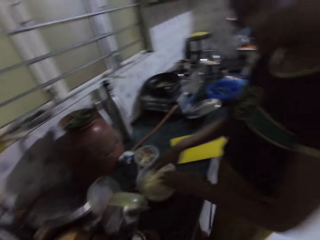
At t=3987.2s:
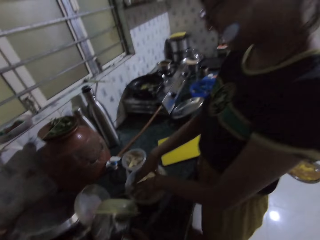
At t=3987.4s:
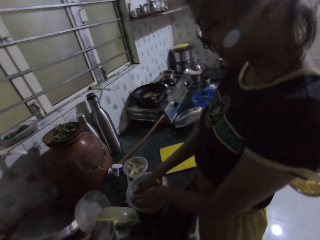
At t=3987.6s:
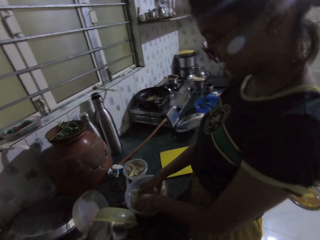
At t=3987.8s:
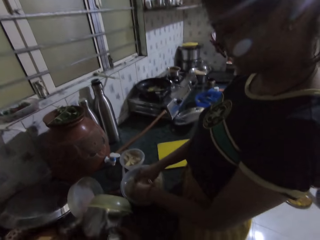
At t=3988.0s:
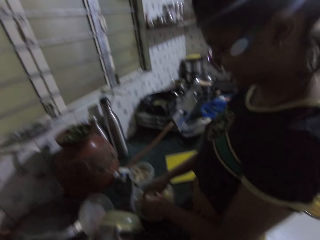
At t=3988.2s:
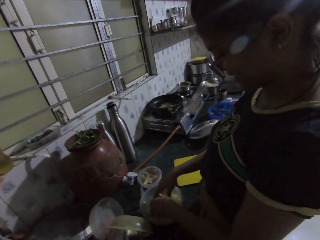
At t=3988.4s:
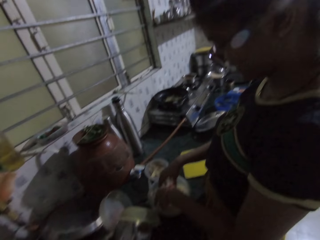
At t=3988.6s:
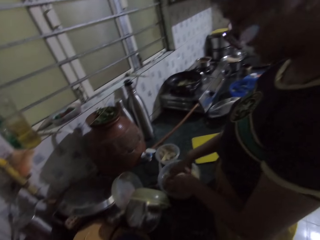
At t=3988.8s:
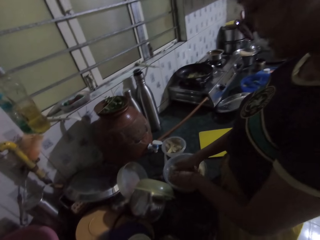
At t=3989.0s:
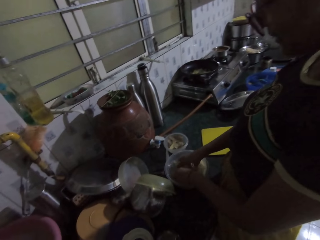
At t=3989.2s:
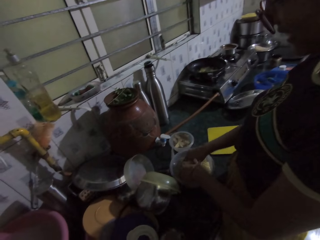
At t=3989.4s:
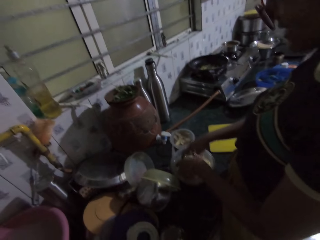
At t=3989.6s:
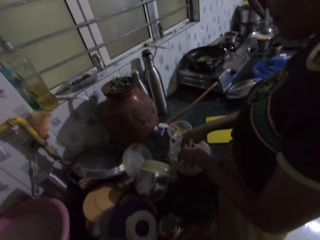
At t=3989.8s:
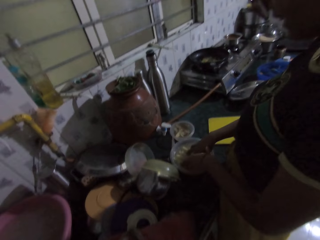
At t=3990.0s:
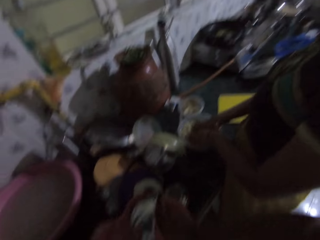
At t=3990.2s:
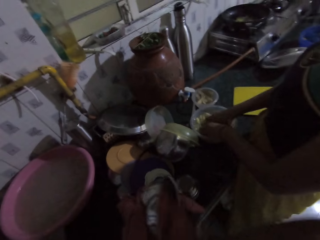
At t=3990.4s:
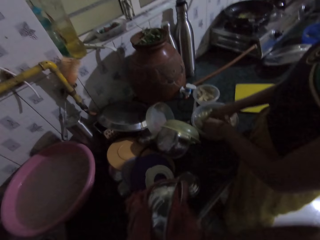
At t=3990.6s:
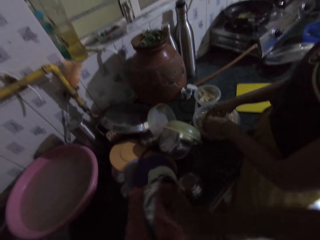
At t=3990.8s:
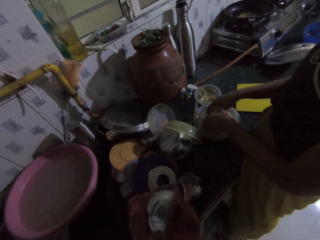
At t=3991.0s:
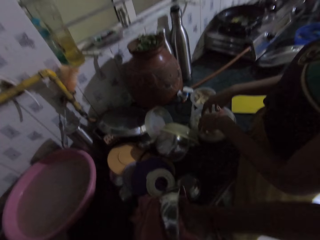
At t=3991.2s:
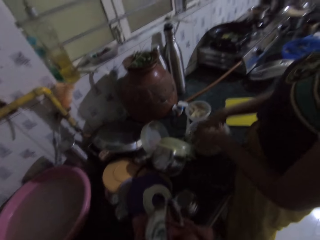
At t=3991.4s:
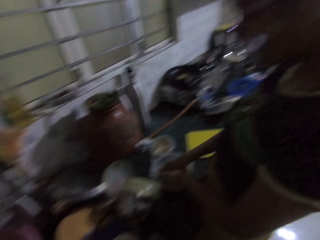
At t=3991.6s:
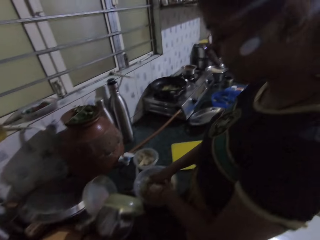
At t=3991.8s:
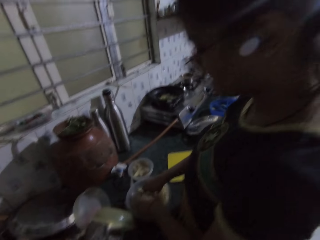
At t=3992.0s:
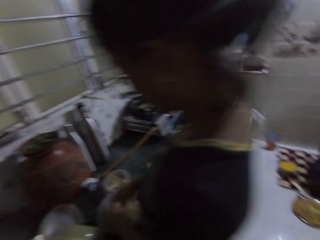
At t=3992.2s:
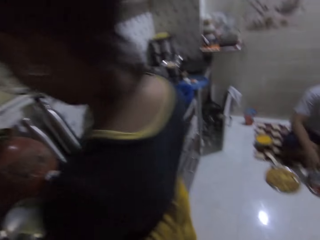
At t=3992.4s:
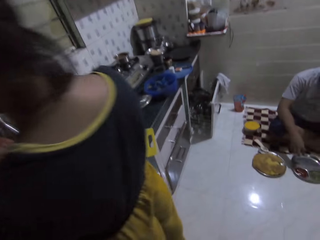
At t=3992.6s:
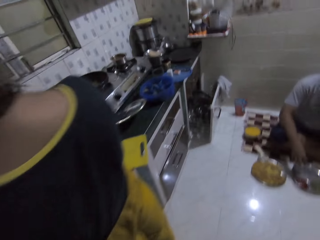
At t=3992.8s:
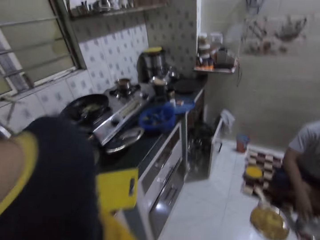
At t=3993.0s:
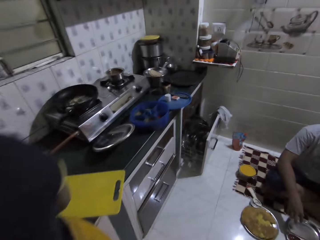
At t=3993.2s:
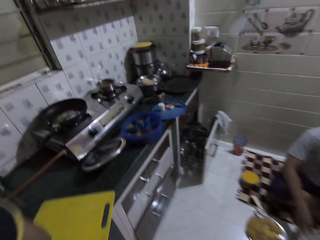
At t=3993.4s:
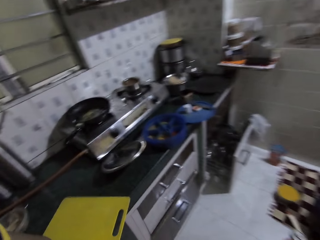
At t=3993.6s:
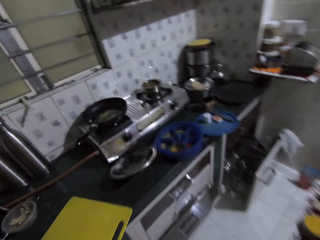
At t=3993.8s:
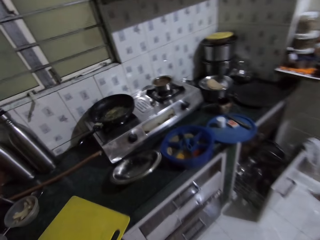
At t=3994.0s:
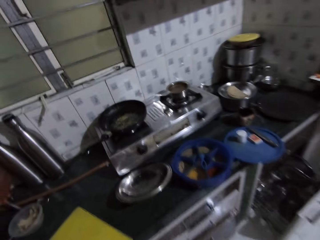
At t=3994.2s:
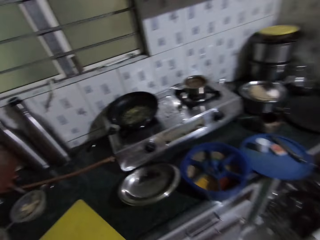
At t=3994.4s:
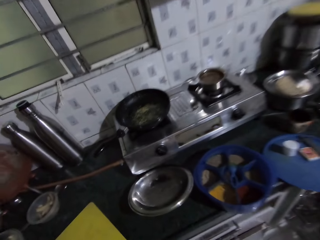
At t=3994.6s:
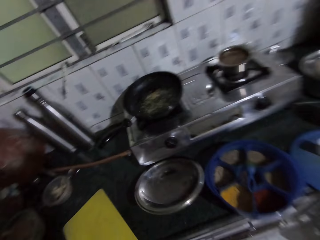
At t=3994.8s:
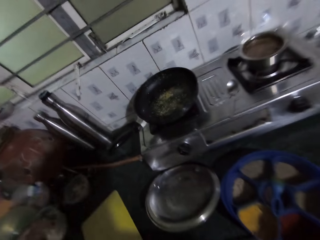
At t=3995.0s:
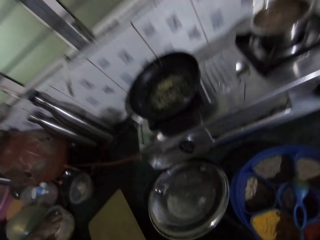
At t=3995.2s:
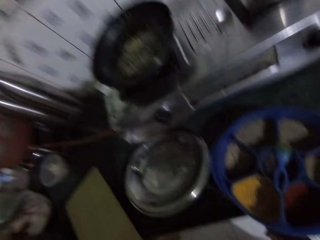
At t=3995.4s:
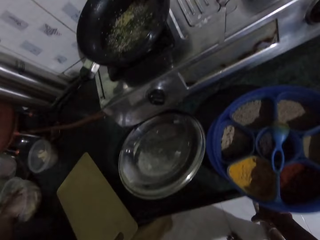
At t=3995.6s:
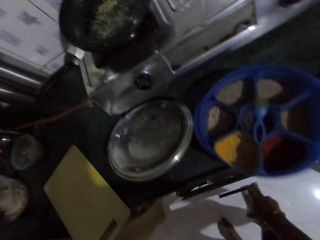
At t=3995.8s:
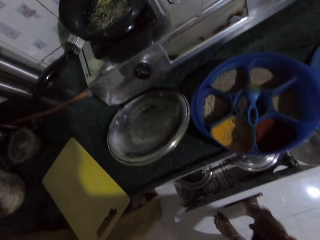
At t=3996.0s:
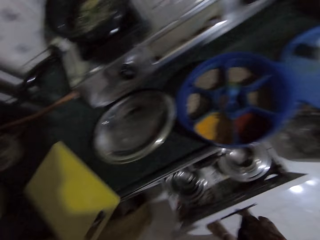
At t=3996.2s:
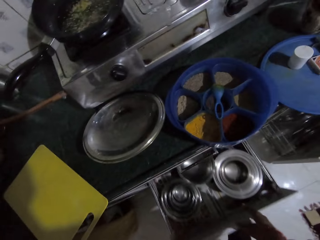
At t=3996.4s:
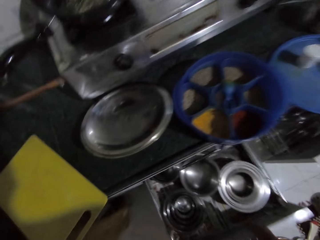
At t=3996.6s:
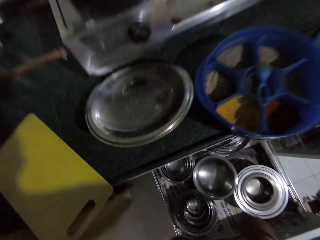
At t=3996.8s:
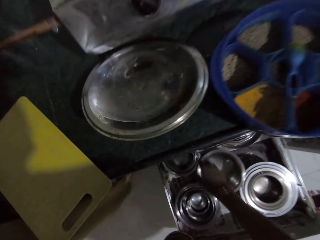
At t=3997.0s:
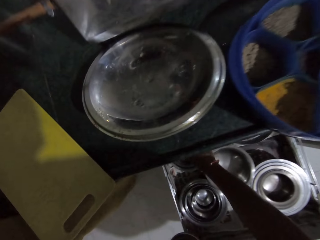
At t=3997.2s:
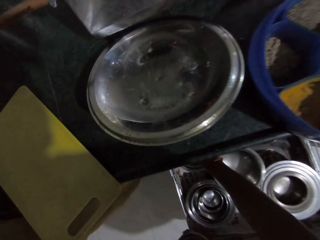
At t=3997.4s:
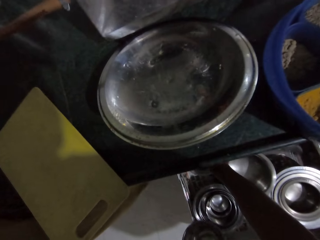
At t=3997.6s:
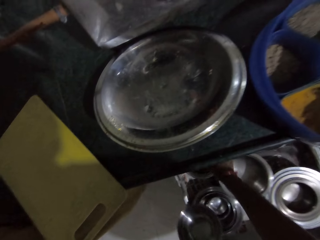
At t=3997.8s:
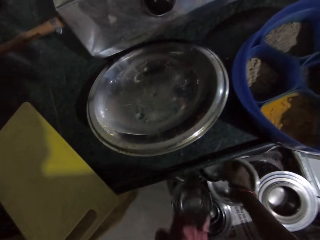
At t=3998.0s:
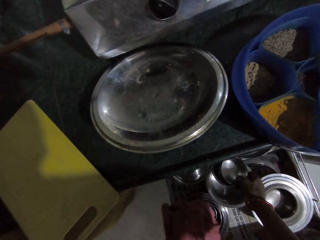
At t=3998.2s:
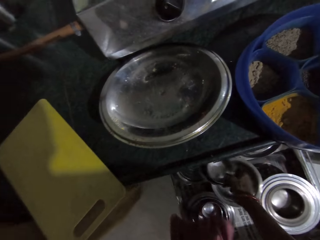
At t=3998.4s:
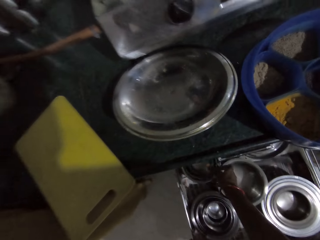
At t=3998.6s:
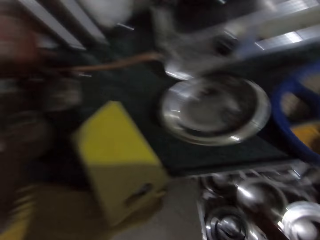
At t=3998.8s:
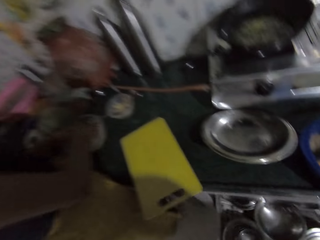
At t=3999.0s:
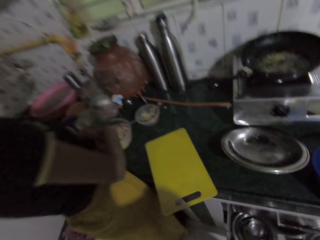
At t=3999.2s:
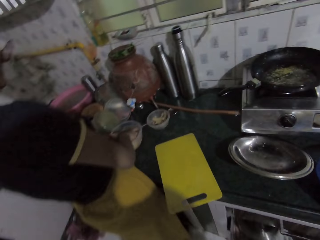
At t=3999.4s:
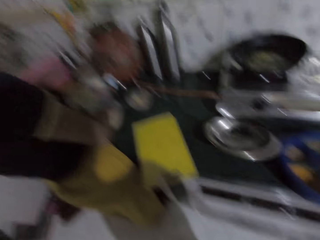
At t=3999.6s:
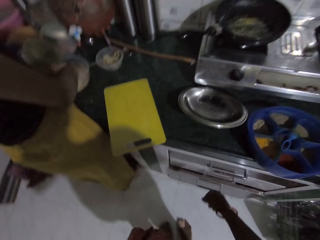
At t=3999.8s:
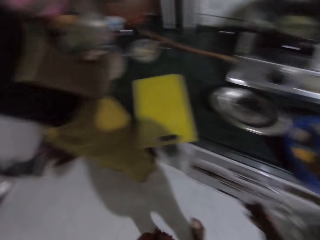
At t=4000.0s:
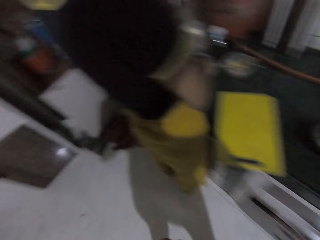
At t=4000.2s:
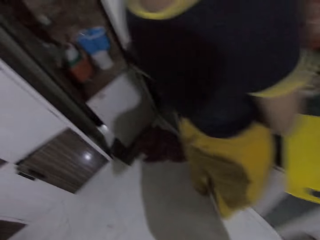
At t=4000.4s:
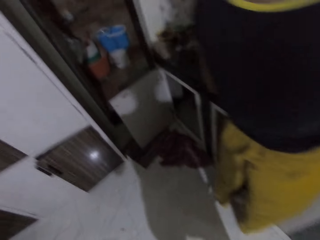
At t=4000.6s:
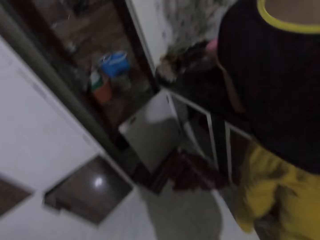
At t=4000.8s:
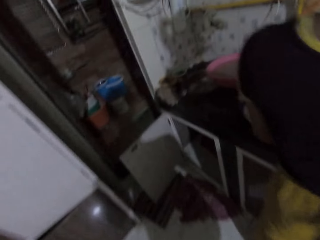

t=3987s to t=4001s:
The woman rinses the potato slices in a plate with both hands. The camera wearer talks to the woman. She wipes the plate in her left hand with the piece of cloth in her right hand. She walks towards the electric cooker. She pulls a kitchen cabinet drawer with her right hand. She picks up a plate from the kitchen cabinet with her right hand. She drops the plate in the kitchen cabinet with her left hand. She drops the plate in the kitchen cabinet with her right hand. She closes the kitchen cabinet drawer with her left hand. The woman rinses the potato slices in the plate with both hands. The camera wearer interacts with the woman.

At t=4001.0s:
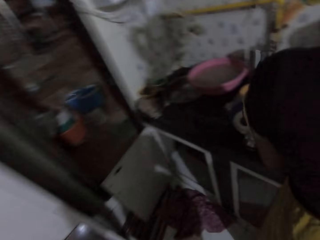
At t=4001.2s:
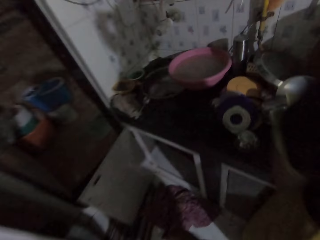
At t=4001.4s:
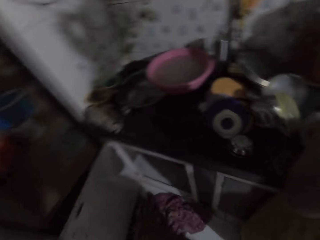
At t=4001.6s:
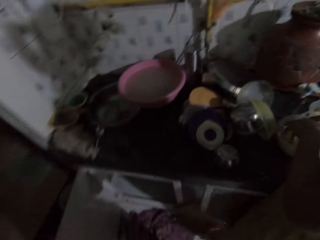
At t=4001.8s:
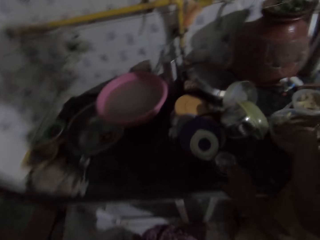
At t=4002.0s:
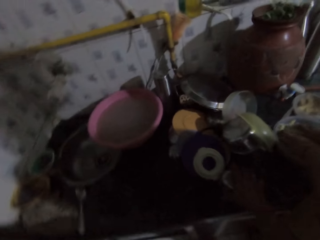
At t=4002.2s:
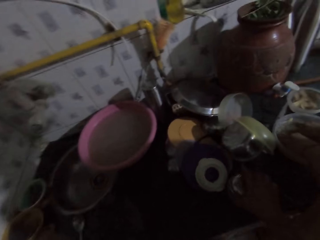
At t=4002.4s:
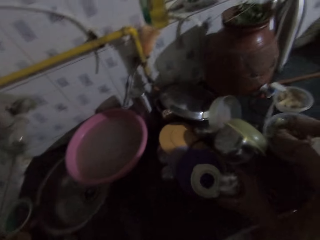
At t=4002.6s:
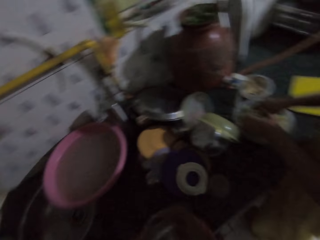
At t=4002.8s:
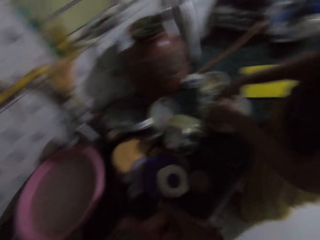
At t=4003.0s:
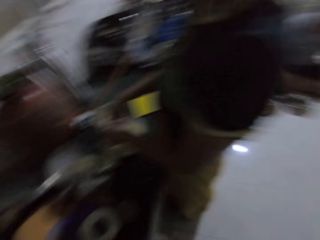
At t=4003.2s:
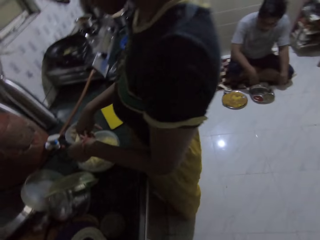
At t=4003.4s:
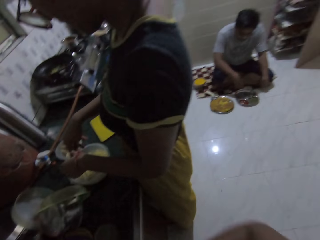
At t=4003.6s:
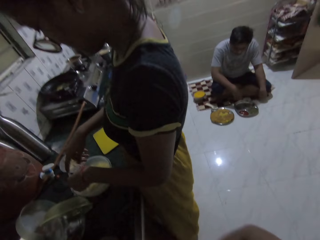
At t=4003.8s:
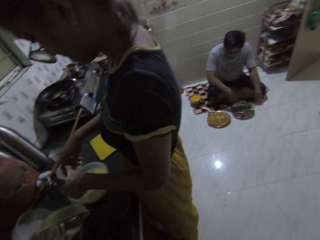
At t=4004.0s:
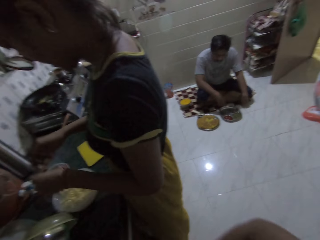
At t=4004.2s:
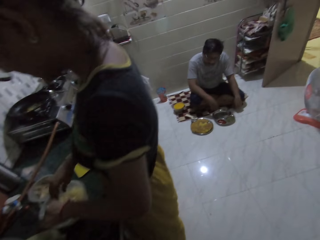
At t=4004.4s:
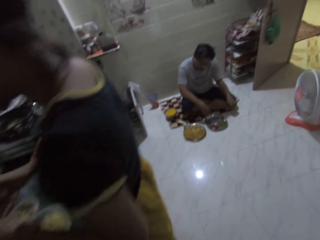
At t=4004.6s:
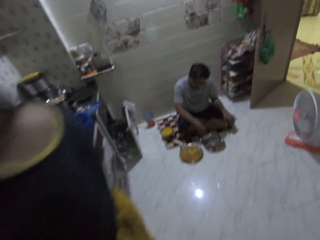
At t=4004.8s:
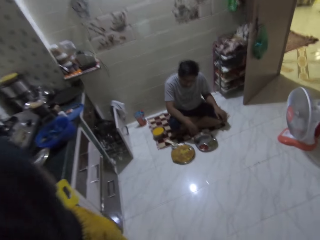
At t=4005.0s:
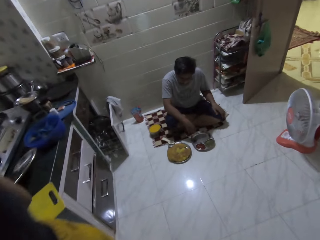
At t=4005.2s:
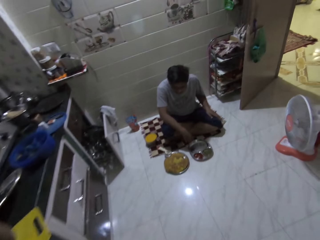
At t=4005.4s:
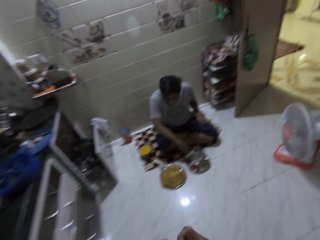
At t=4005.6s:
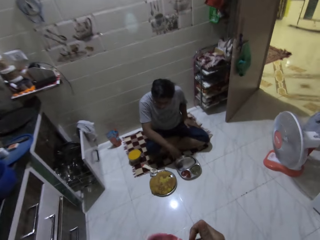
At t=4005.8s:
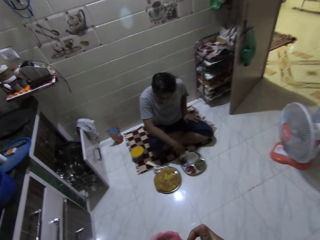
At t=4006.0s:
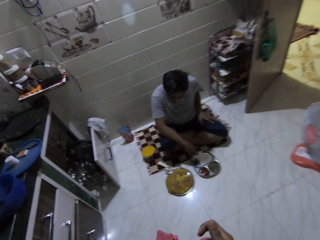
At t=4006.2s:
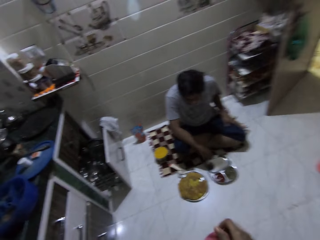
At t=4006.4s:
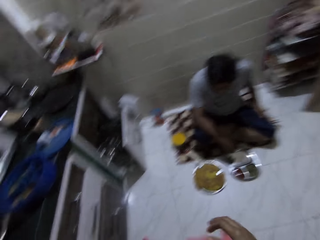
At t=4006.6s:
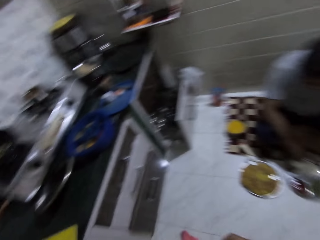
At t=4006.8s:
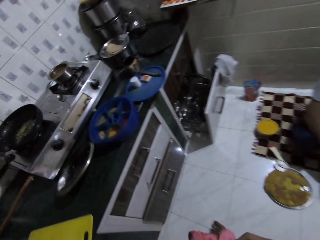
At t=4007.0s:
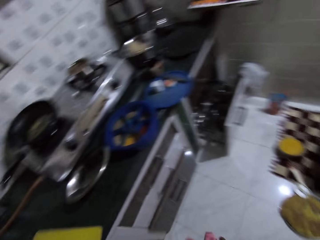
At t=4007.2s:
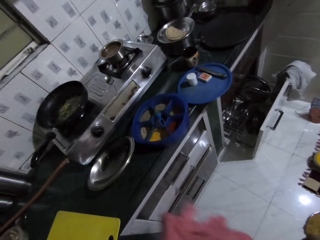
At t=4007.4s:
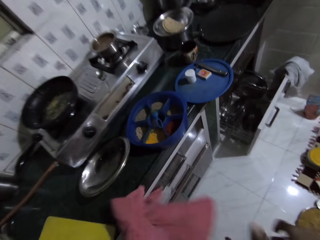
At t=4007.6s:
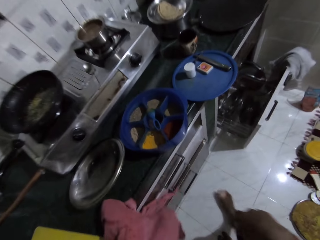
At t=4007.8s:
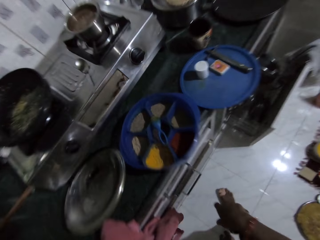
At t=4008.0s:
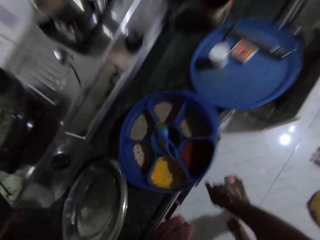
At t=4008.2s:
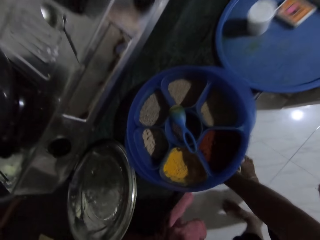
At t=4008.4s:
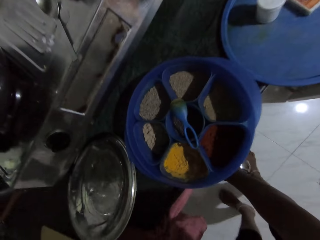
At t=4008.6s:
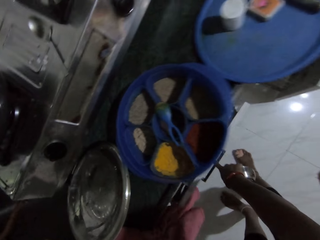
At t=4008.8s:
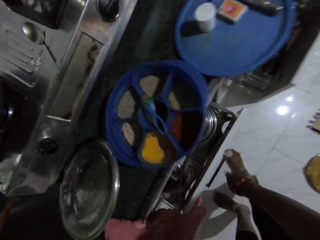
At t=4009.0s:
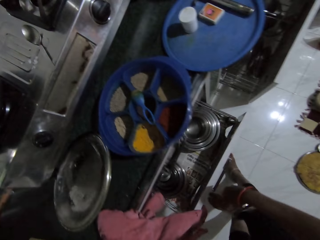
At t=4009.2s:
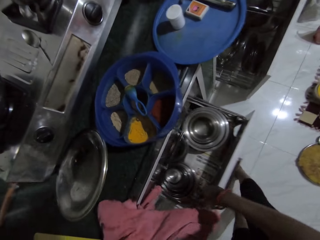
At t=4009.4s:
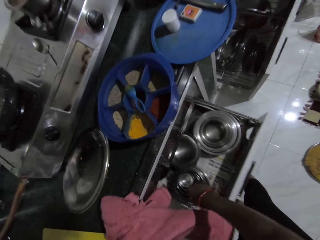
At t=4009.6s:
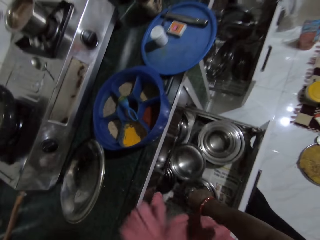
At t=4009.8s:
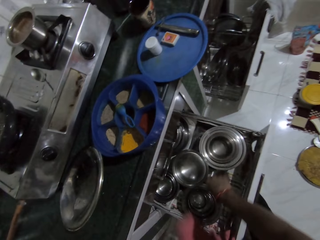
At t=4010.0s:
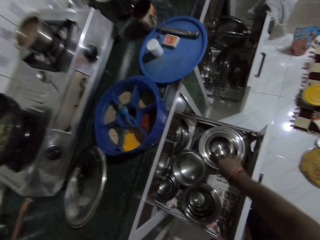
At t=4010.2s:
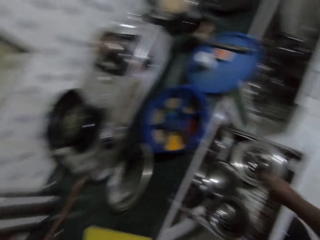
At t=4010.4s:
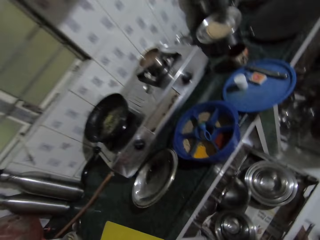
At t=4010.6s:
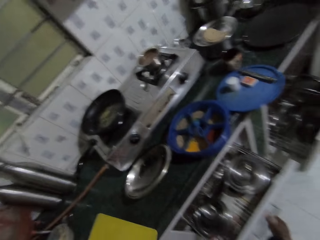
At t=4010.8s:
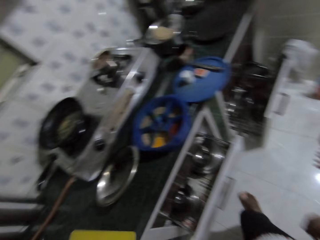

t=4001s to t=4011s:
The camera wearer walks. She picks up a plate from the kitchen countertop with her right hand and passes the plate from her right hand to her left hand. The woman shakes both hands in the plate. The camera wearer walks towards the electric cooker. A man rubs his thigh with his left hand. The camera wearer talks to the woman. She touches the kitchen countertop with the piece of cloth in her left hand. She pulls the kitchen cabinet drawer with her right hand. She drops the plate in the kitchen cabinet with her right hand. She interacts with the woman.
